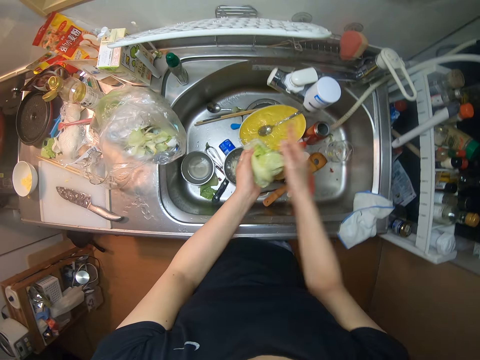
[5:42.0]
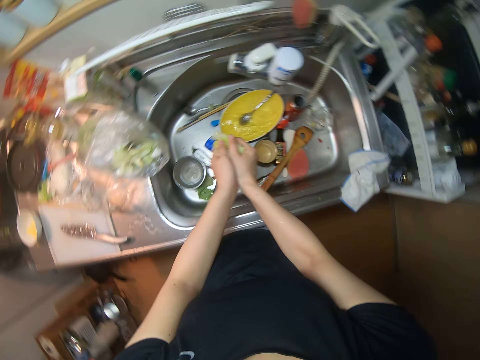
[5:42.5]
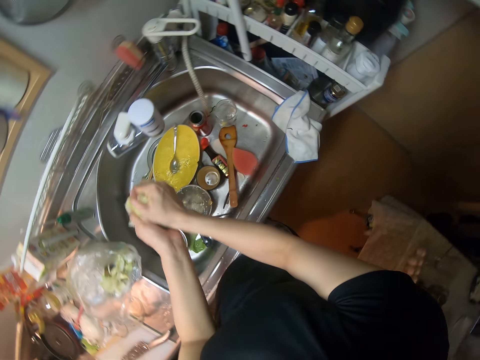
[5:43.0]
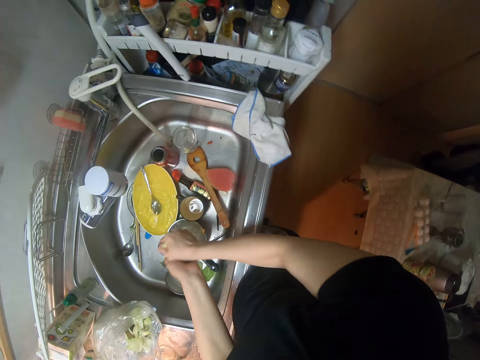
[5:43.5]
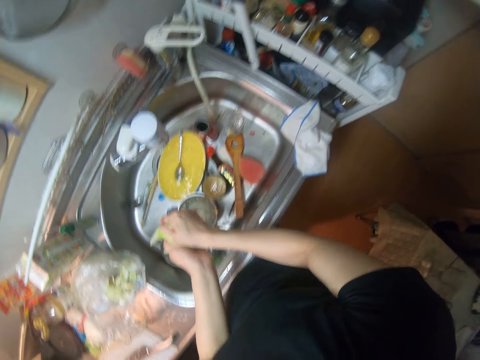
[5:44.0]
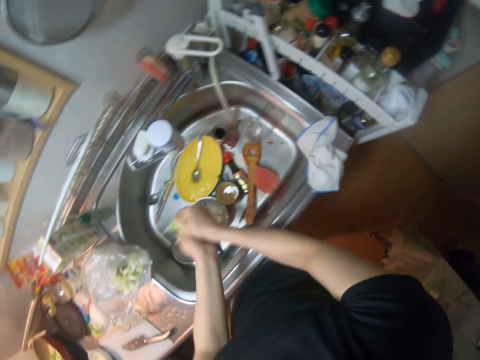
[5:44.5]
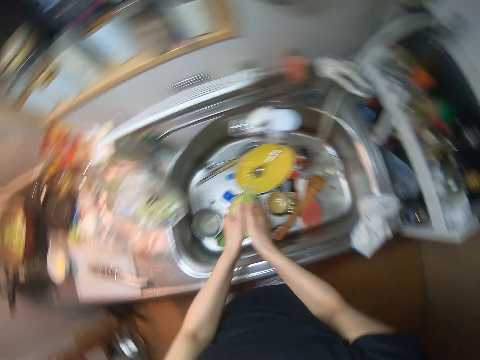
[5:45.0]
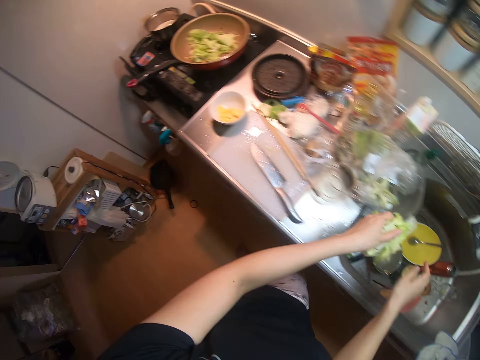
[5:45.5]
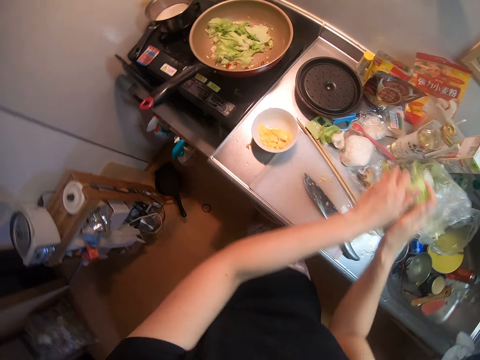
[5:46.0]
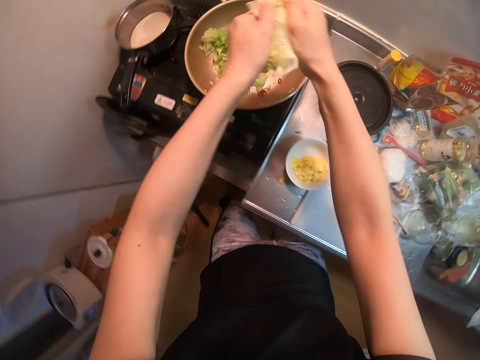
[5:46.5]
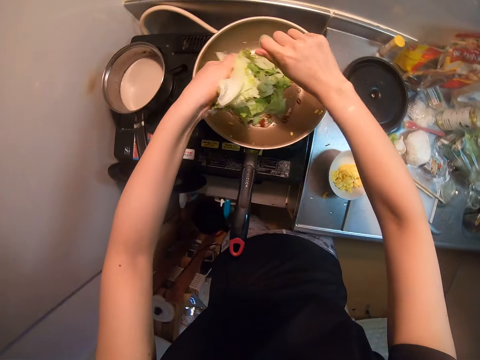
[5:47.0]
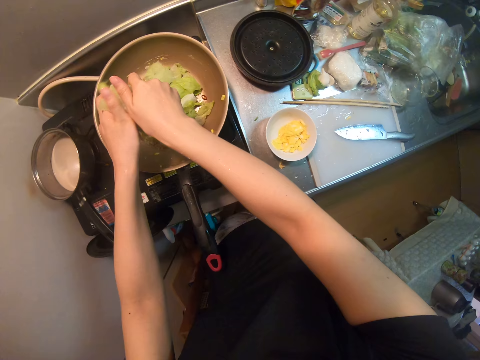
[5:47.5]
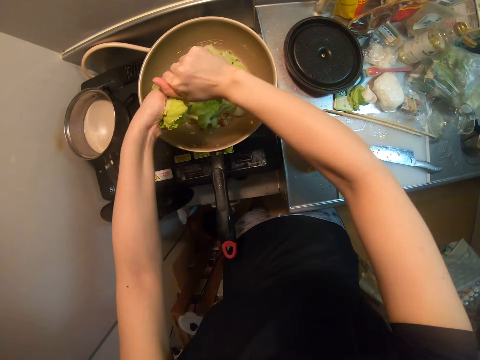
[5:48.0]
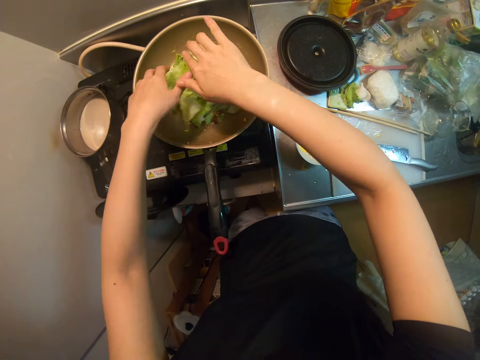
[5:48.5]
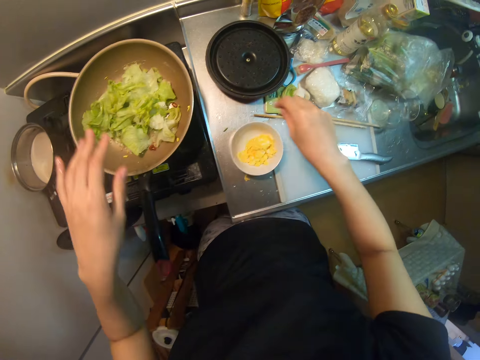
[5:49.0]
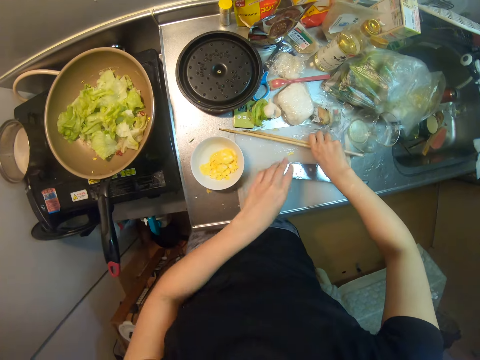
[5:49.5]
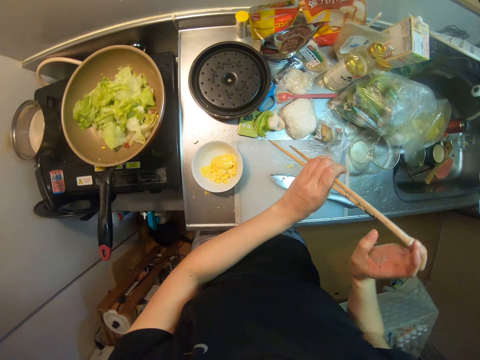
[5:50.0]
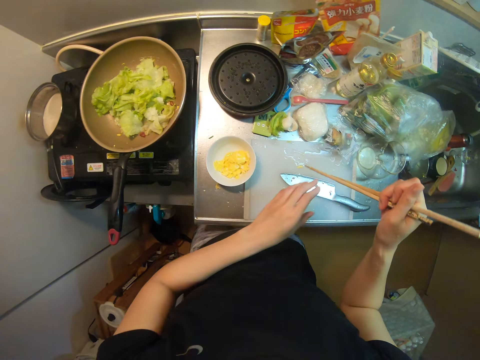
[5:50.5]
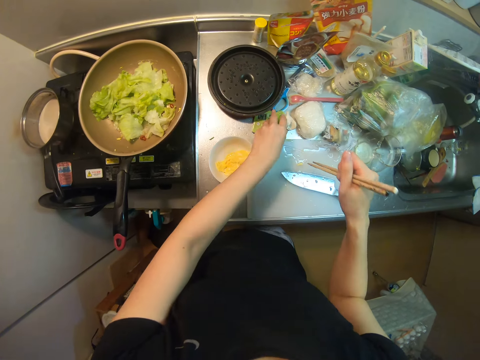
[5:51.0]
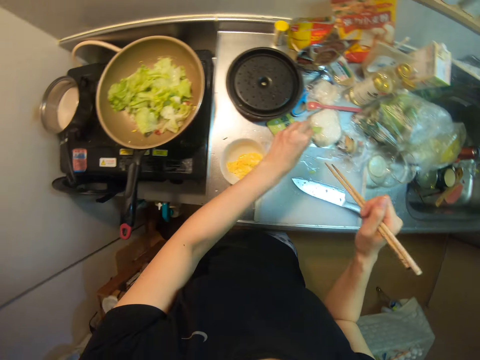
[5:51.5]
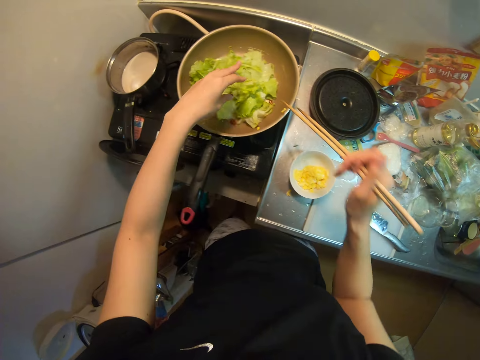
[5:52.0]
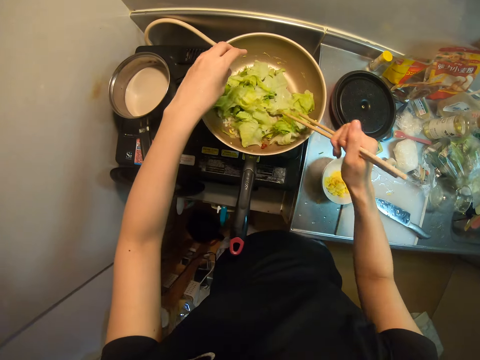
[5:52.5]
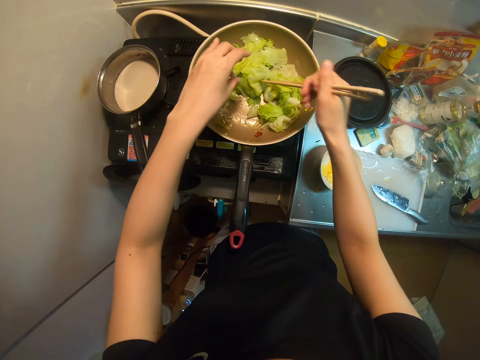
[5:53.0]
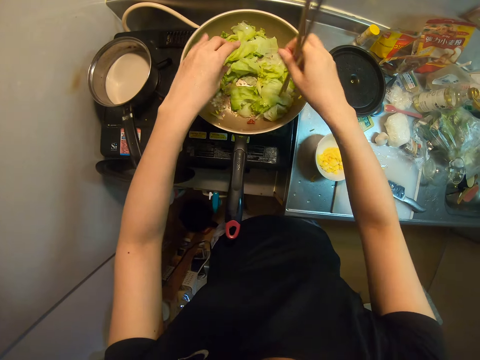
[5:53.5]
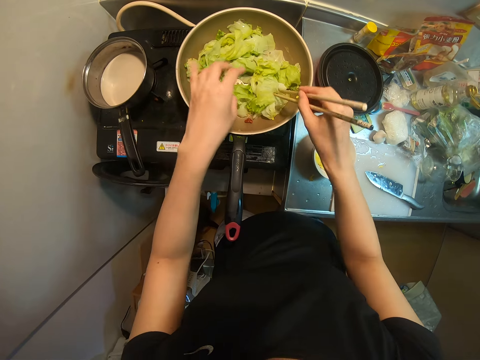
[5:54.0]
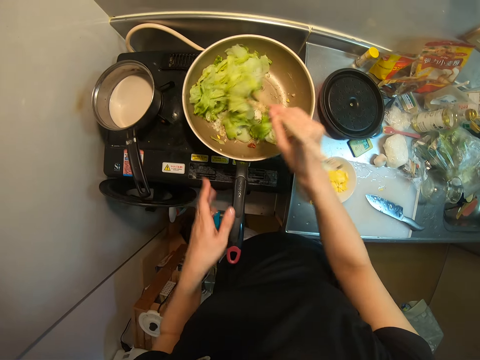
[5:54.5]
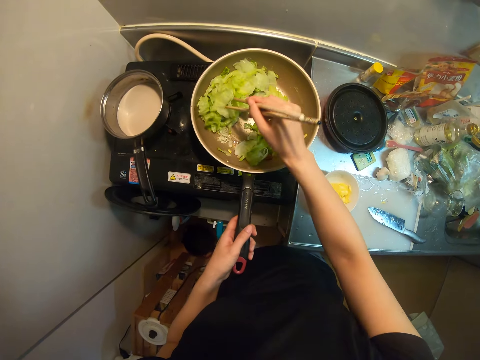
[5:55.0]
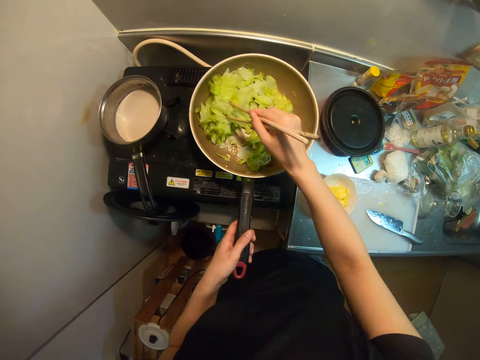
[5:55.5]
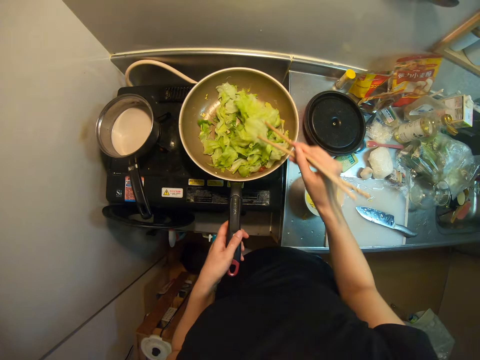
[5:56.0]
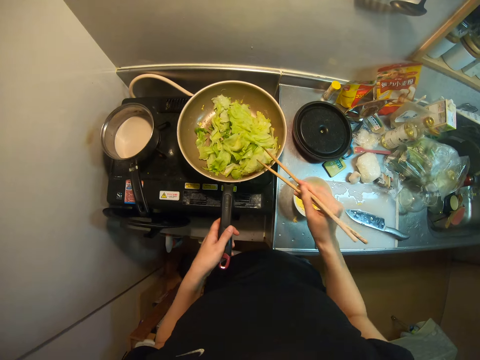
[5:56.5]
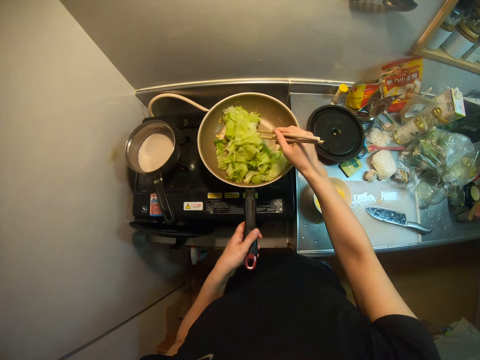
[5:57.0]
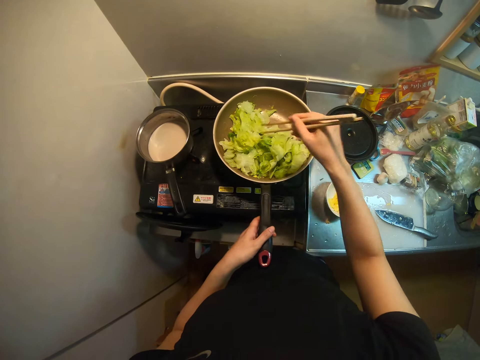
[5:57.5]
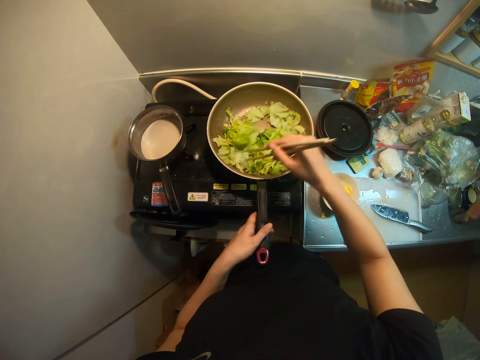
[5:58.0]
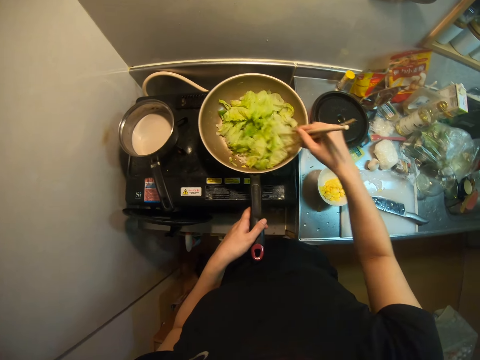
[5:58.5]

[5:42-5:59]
The camera wearer turns off the kitchen faucet with his right hand. They squeeze the water on the lettuce or cabbage leaf in the sink using his hands. They tear the lettuce with her hands into the frying pan, cut the cabbage into pieces and put the cabbage into the pan. They pick the chopstick or cocktail sticks from the cutting board with his right hand. They hold the chopstick with her left hand, pass the chopsticks from her left hand to her right hand and hit the chopstick on the cutting board with his right hand. They pick another lettuce leaf on the cutting table. They drop the lettuce in the frying pan. They turn the lettuce in the frying pan with the chopsticks. They hold the handle of the frying pan with his left hand.

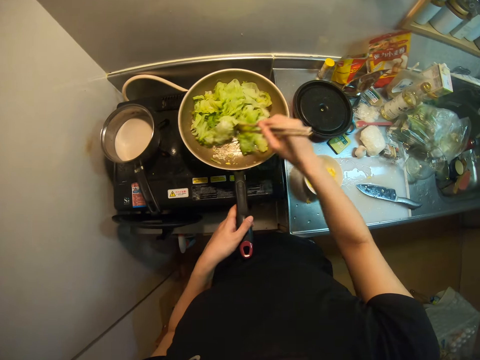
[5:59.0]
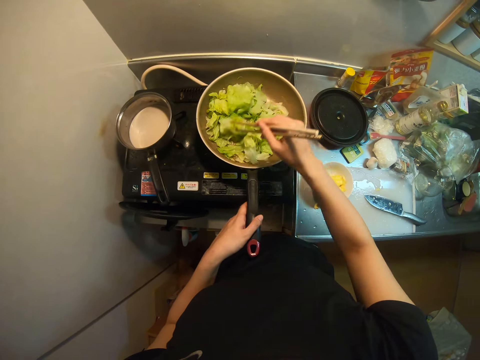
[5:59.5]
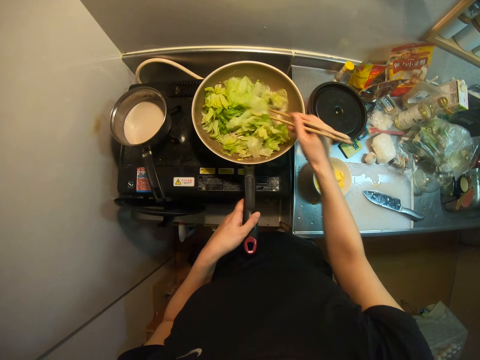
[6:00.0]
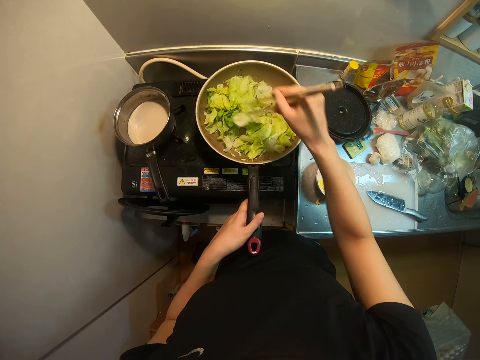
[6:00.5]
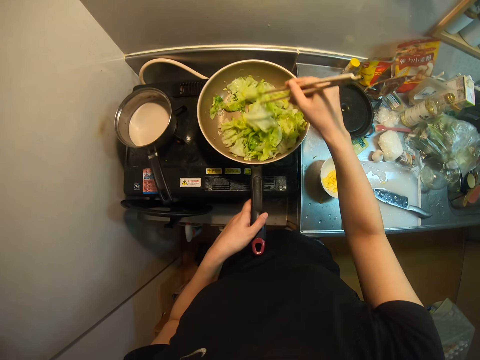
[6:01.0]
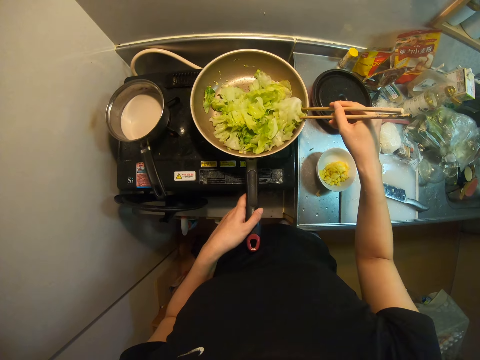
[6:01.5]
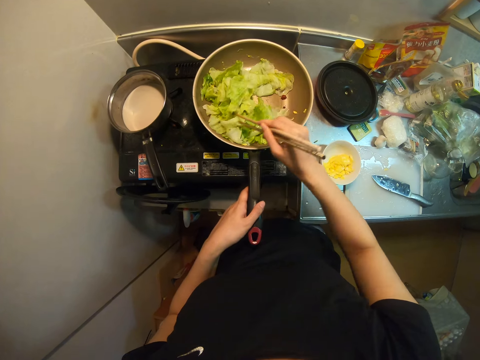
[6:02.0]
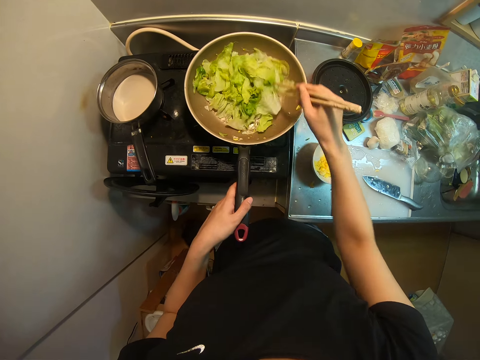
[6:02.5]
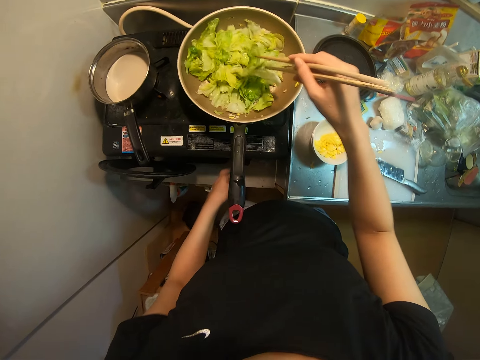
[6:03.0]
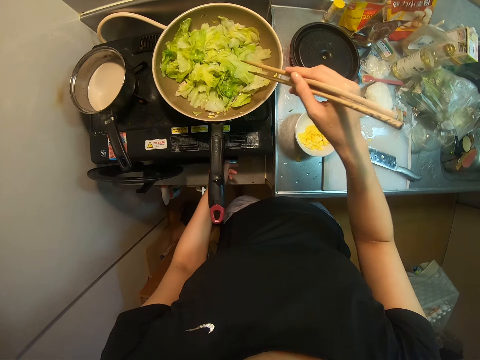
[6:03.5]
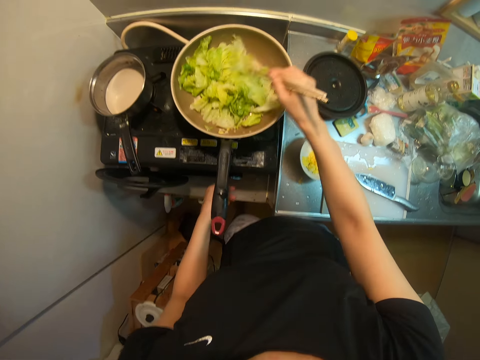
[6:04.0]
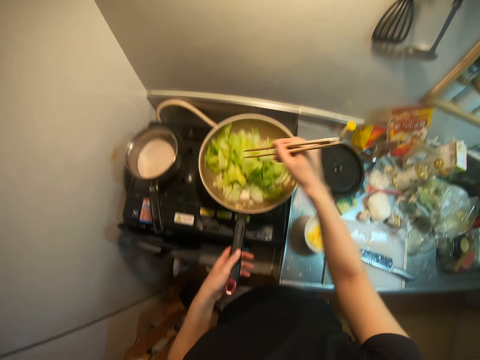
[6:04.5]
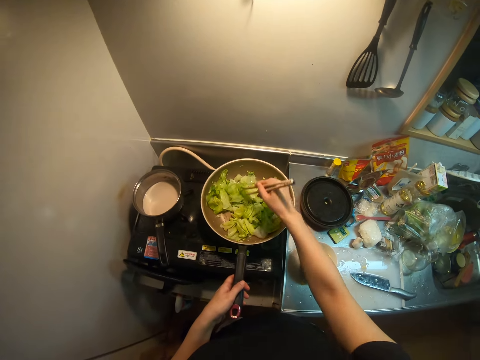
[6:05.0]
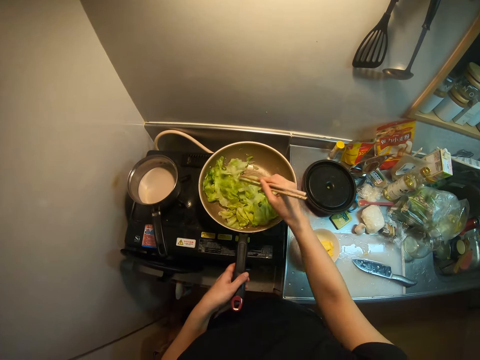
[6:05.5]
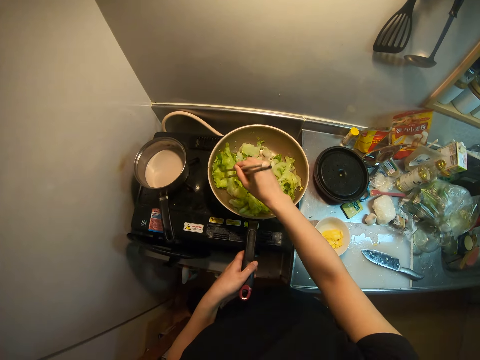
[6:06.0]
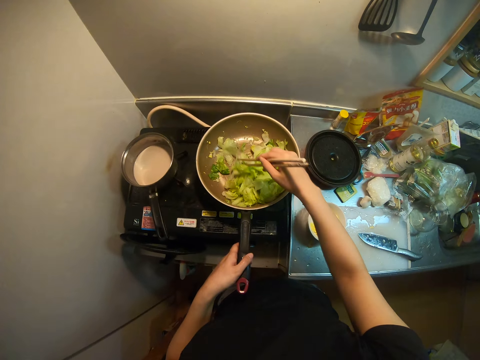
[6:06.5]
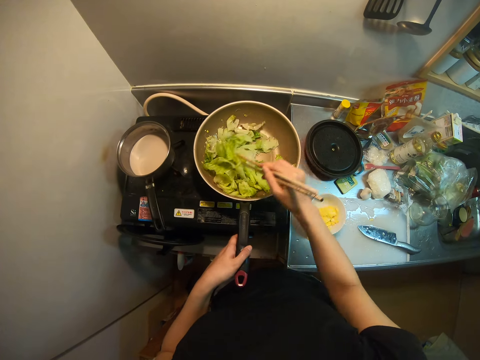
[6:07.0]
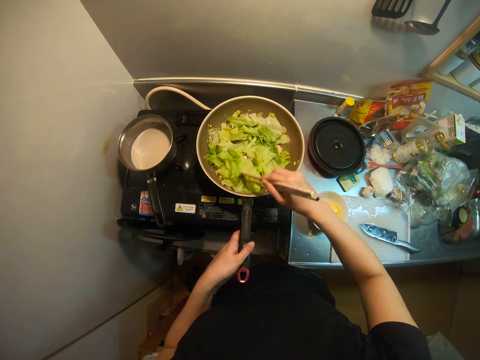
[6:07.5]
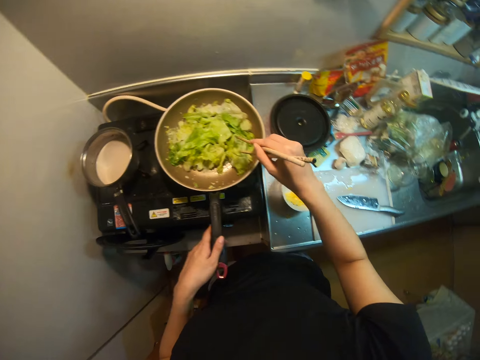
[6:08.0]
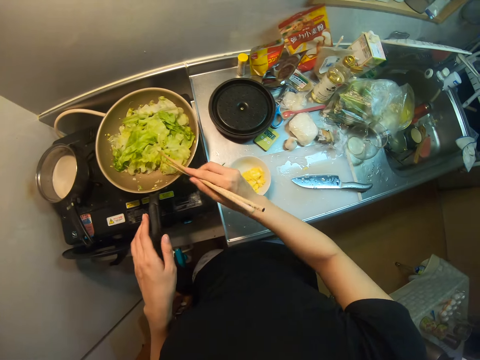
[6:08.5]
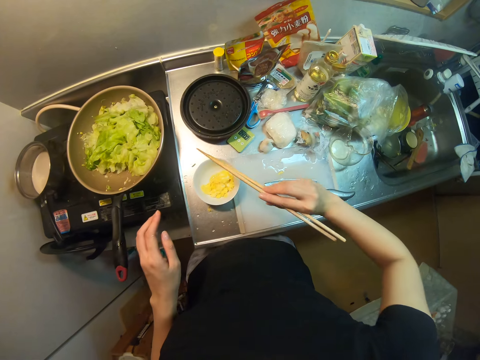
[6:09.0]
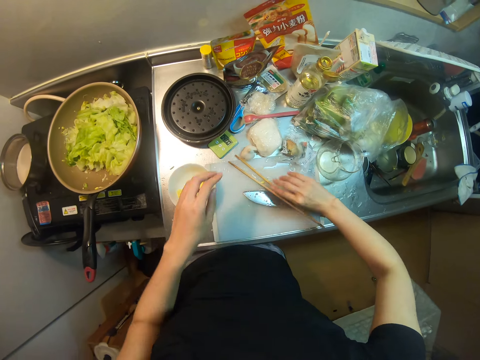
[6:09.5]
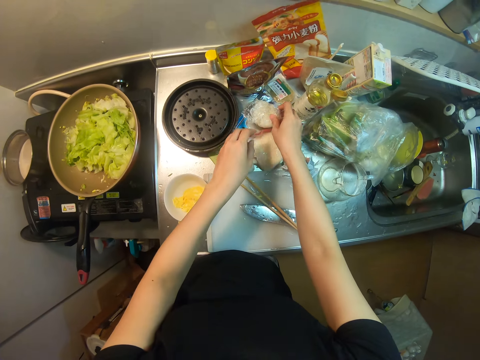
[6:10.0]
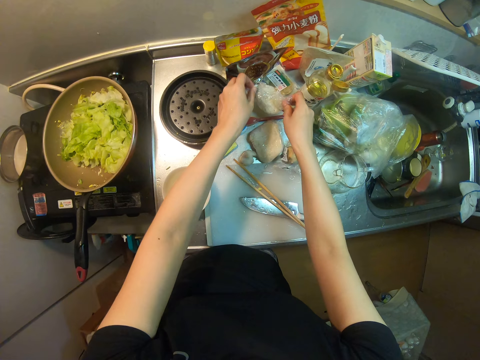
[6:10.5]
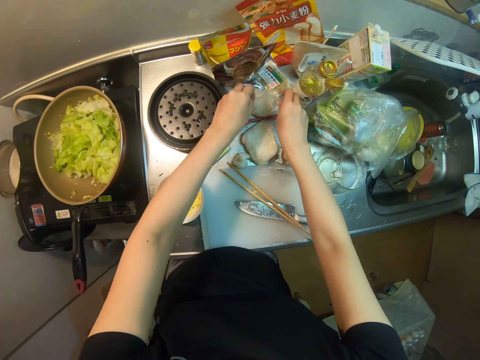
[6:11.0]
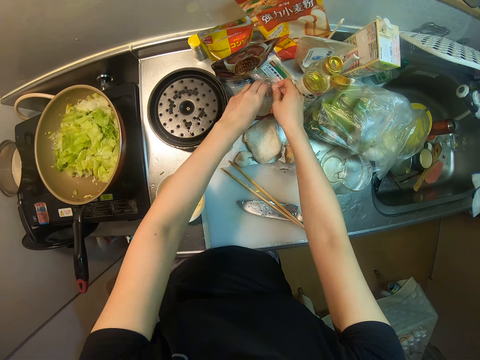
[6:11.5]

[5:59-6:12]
The camera wearer removes her left hand from the handle of the frying pan. They adjust the knob of a gas cooker with her left hand. They hold the handle of the frying pan with his left hand. They light up the fire. They stir up the cabbage. They remove the chopstick from the frying pan. They drop the chopstick on the cutting board with his right hand. They open a rice wrap on the sink.
